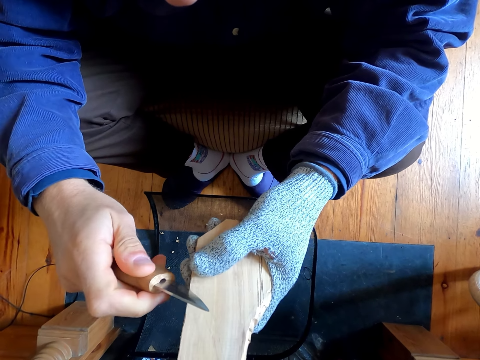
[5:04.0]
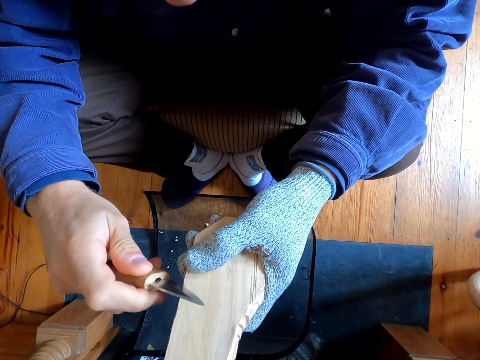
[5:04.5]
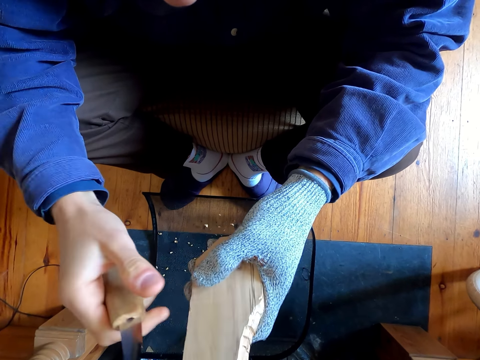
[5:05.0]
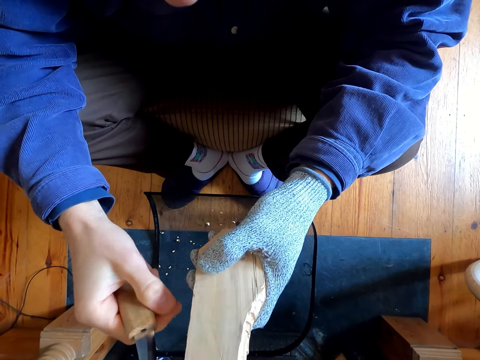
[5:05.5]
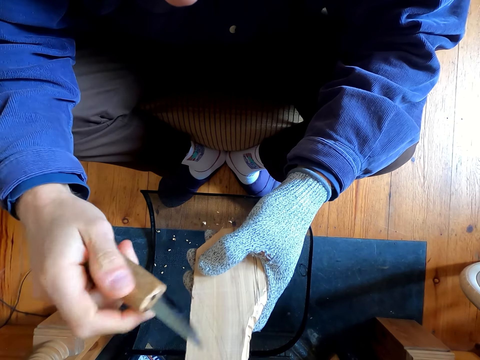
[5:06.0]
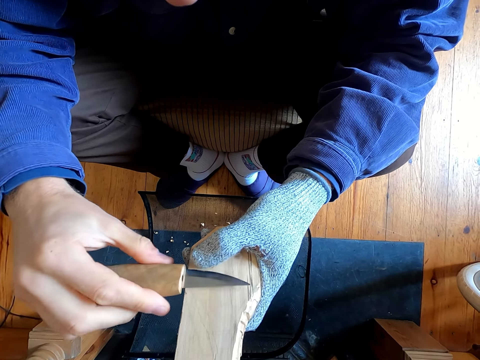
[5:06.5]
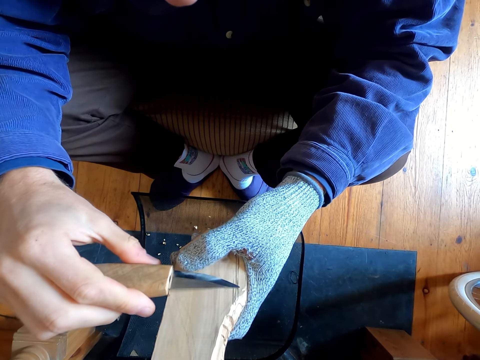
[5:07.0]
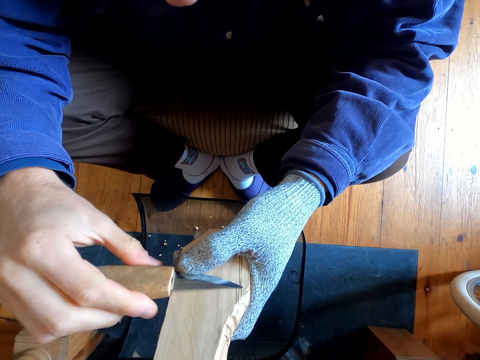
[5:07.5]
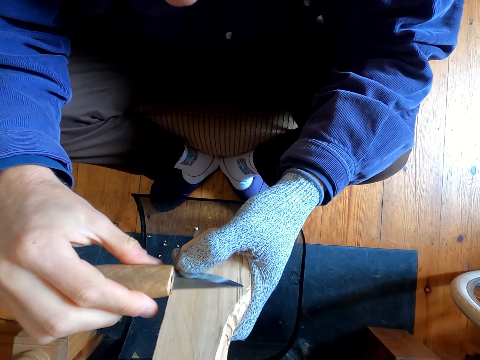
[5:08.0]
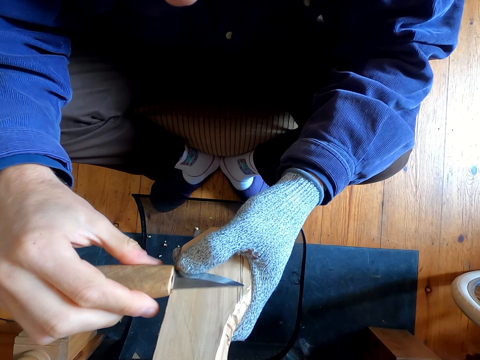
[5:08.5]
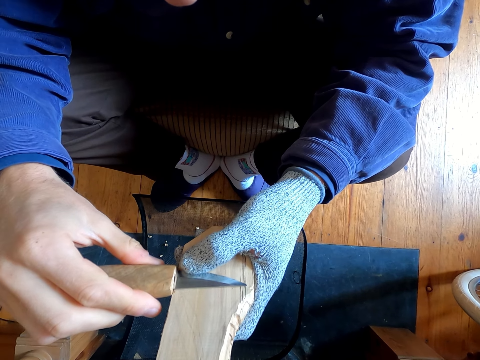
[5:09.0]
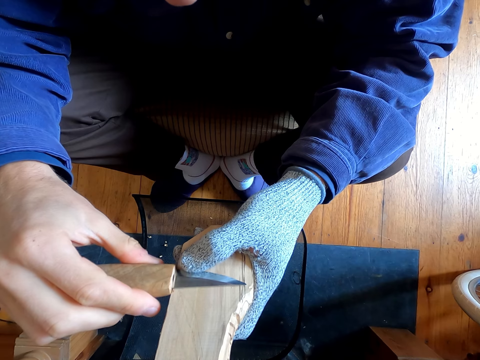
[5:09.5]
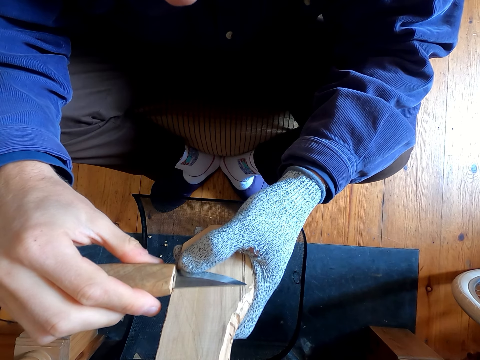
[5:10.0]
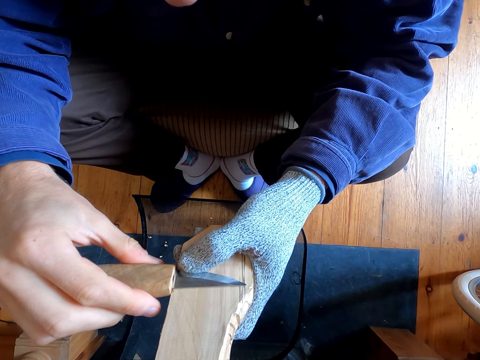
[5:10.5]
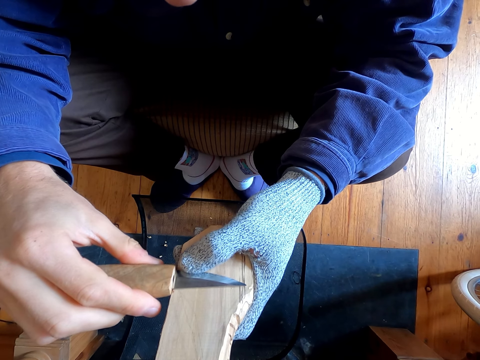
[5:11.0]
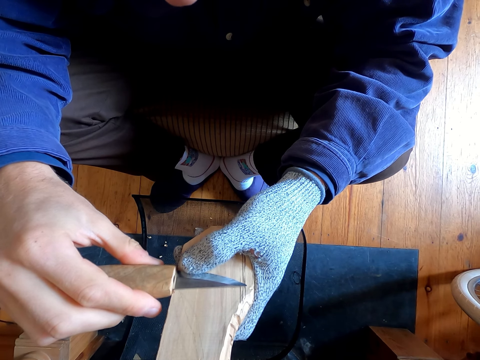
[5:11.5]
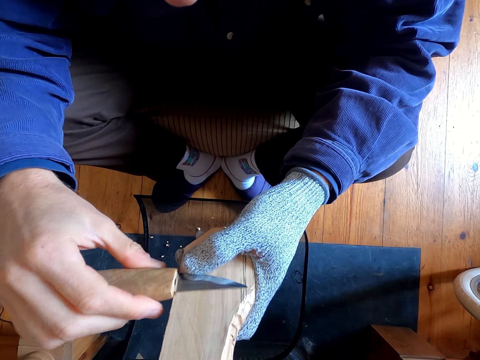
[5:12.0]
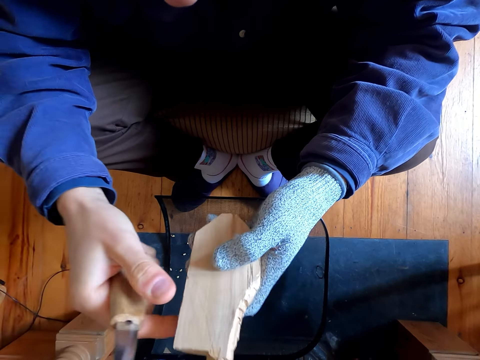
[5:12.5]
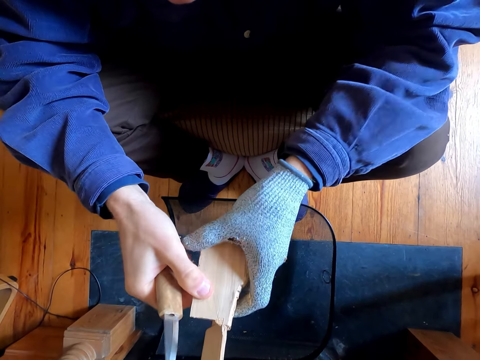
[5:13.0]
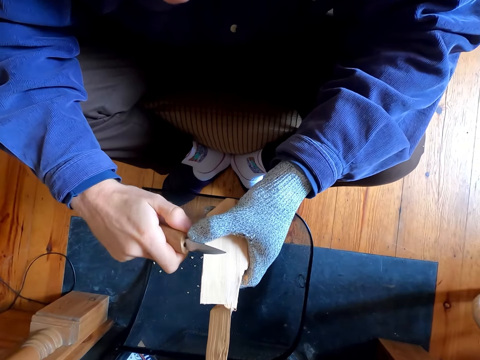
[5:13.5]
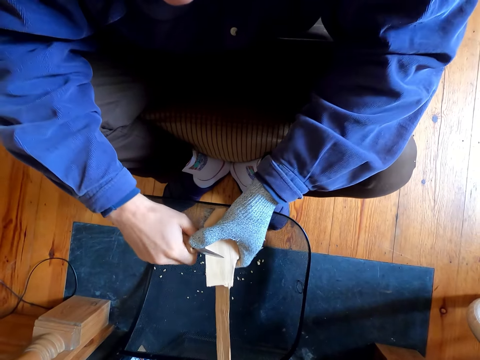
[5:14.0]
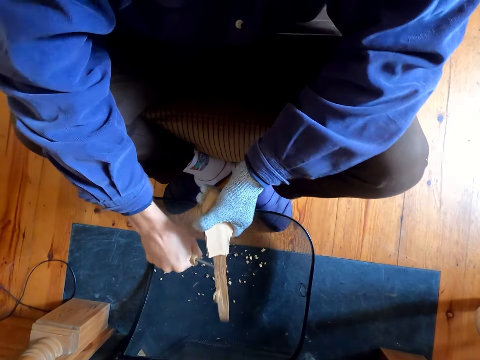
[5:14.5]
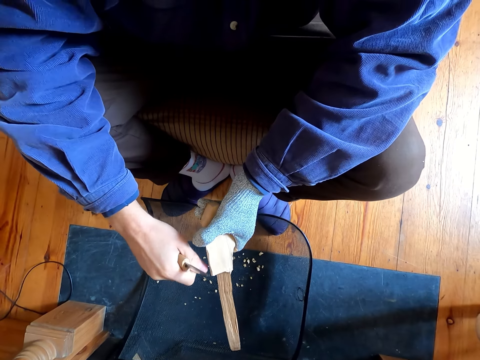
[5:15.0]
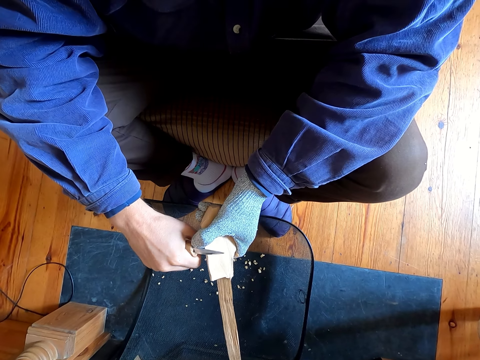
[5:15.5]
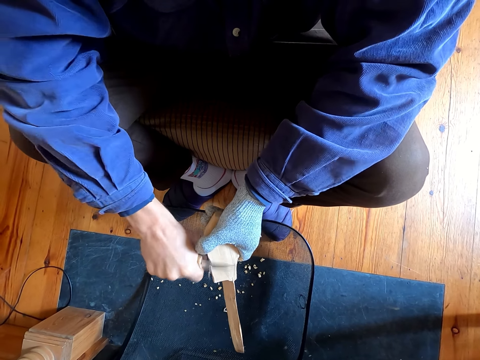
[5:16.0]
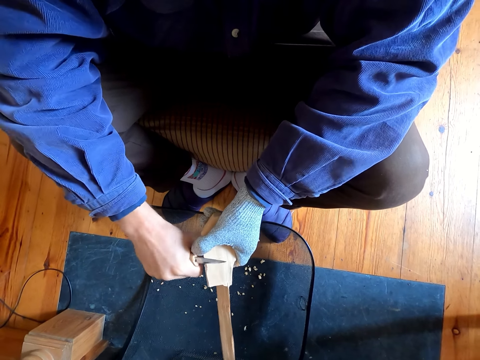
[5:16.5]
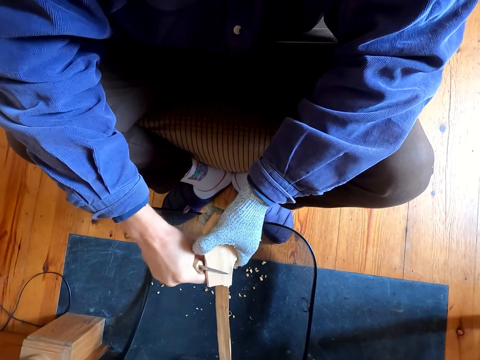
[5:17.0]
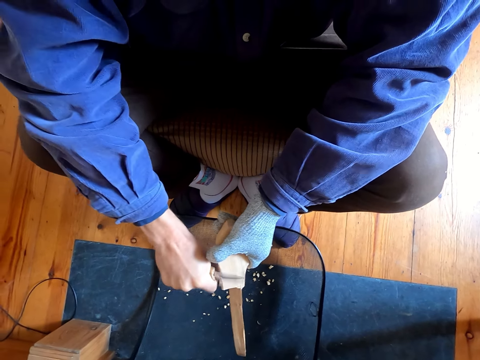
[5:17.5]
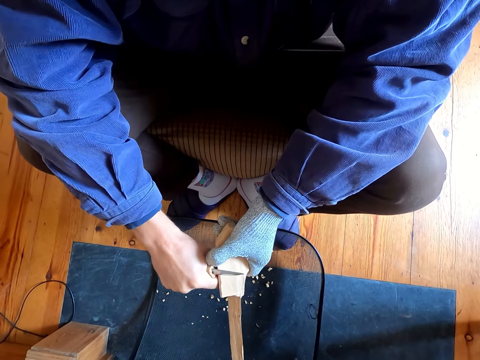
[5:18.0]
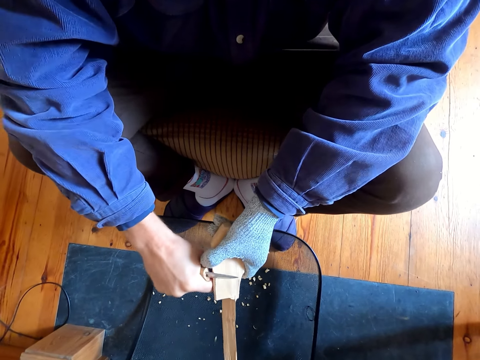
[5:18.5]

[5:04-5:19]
The camera wearer stares at the wood and knife in his hands. He removes the outer layer of the wood with the knife.

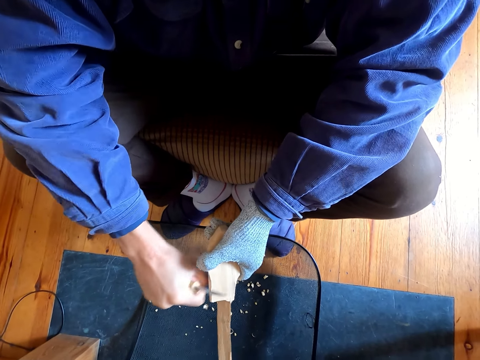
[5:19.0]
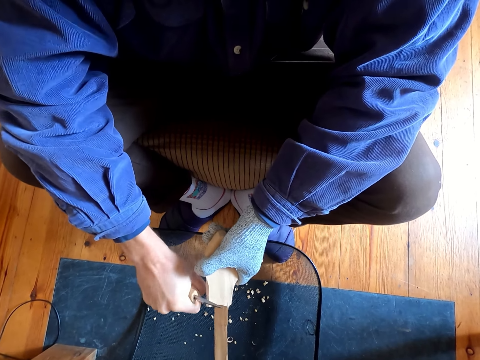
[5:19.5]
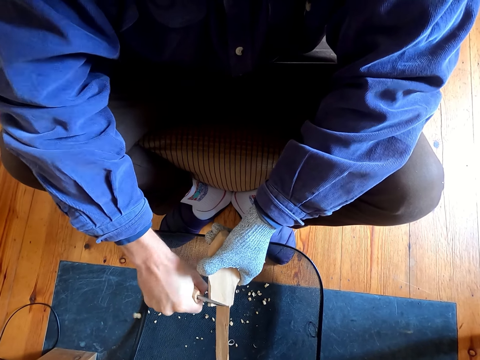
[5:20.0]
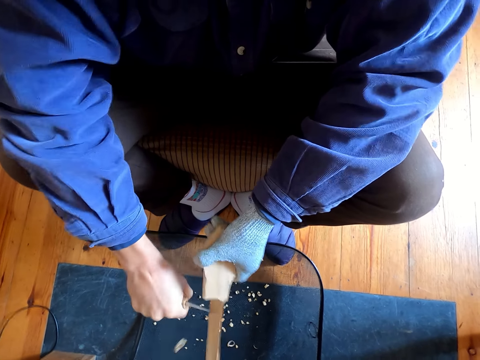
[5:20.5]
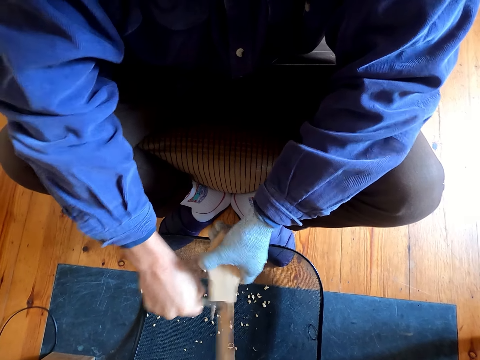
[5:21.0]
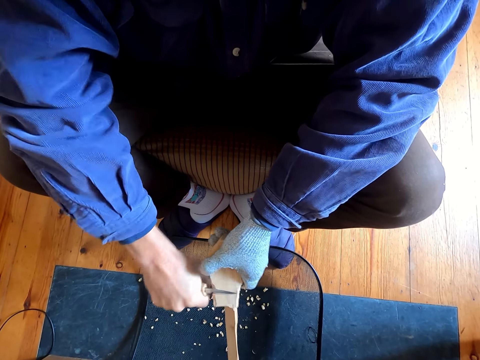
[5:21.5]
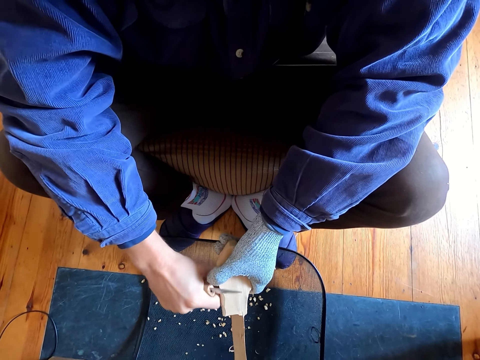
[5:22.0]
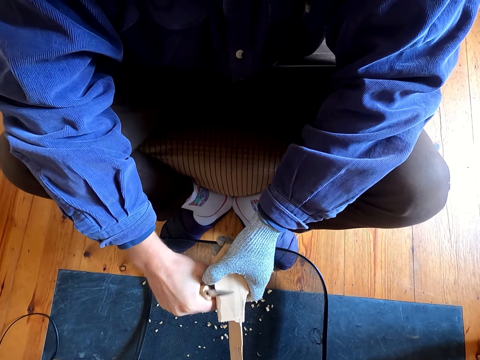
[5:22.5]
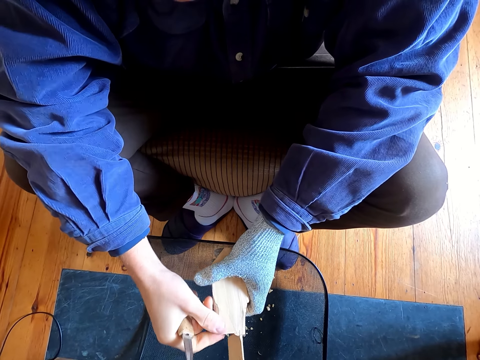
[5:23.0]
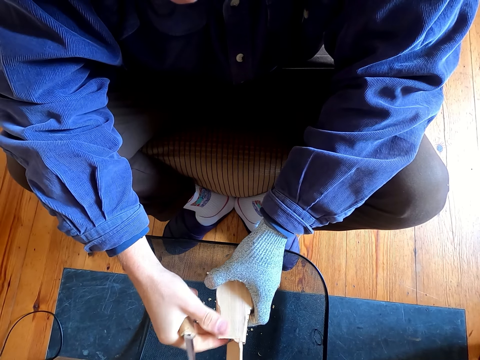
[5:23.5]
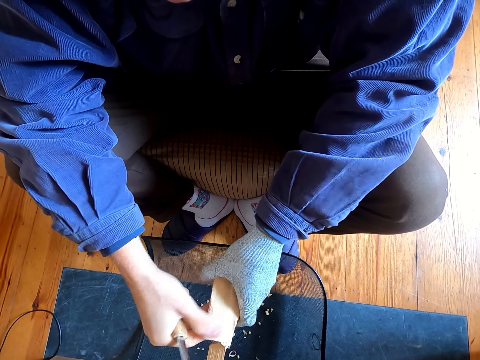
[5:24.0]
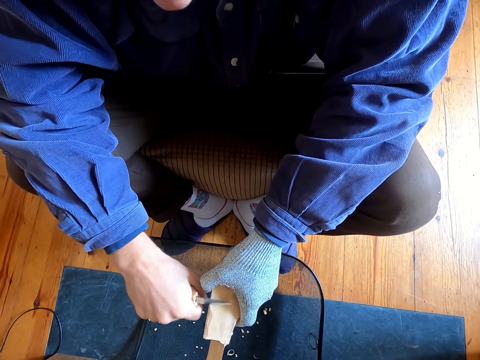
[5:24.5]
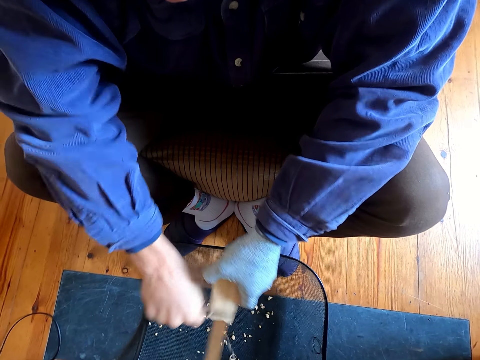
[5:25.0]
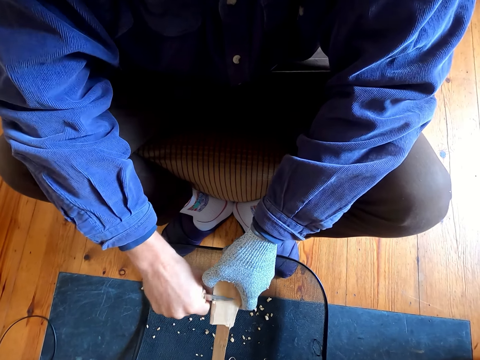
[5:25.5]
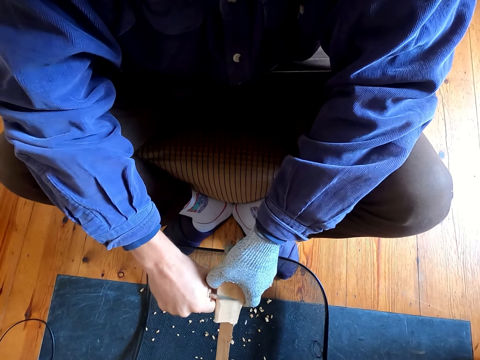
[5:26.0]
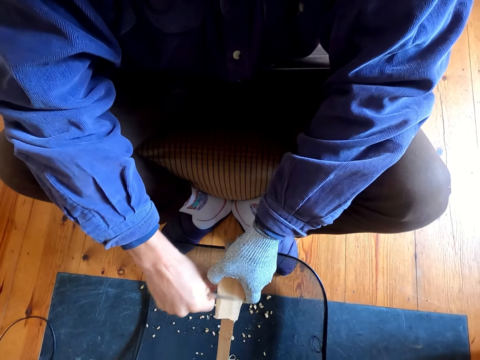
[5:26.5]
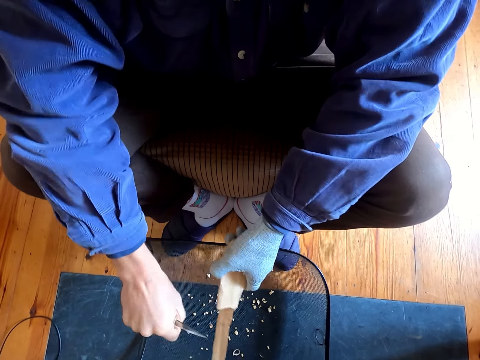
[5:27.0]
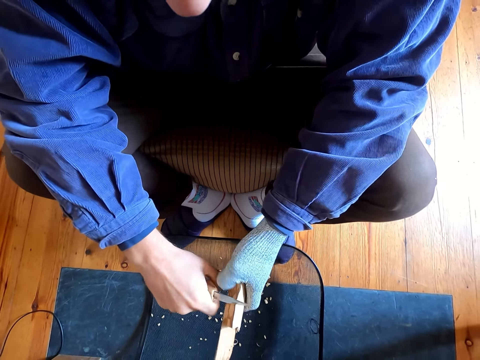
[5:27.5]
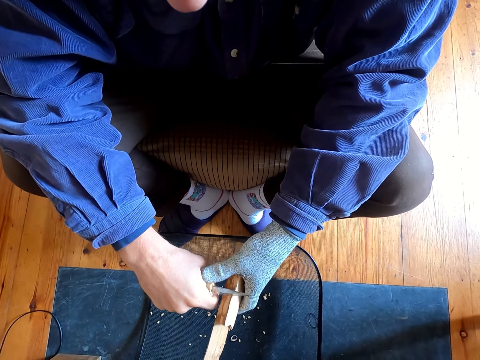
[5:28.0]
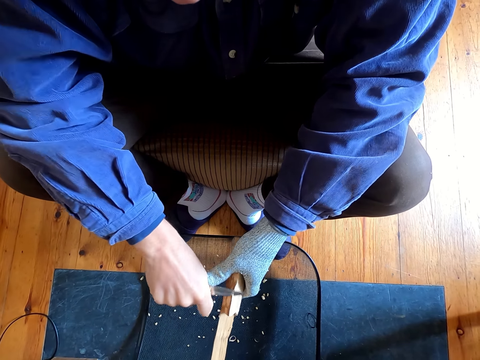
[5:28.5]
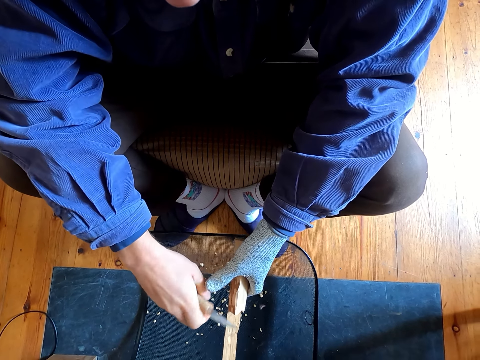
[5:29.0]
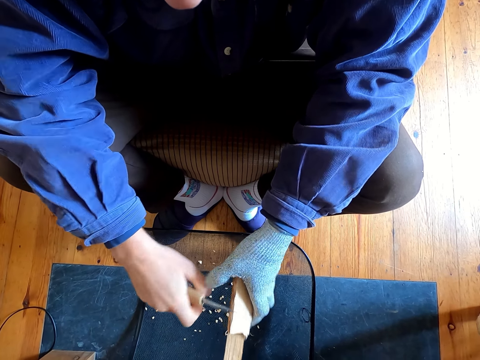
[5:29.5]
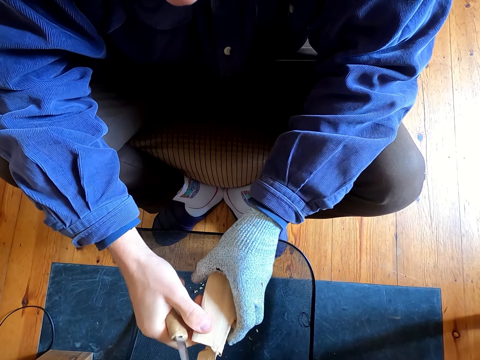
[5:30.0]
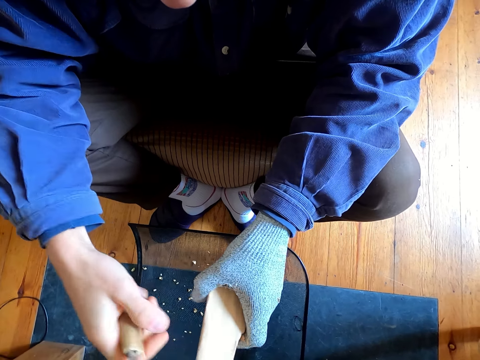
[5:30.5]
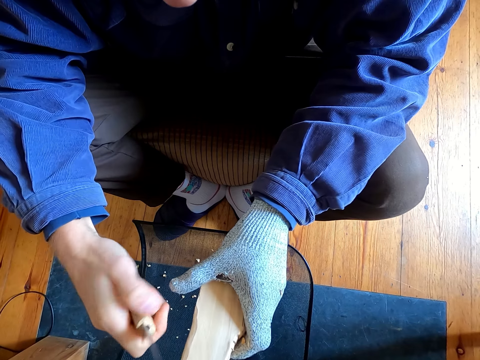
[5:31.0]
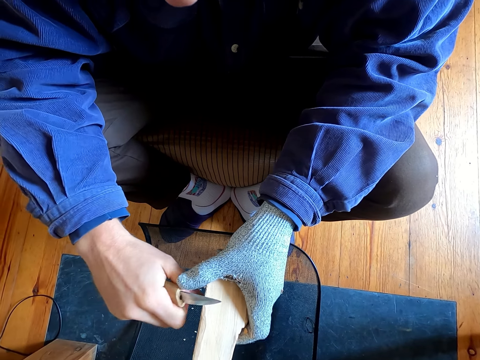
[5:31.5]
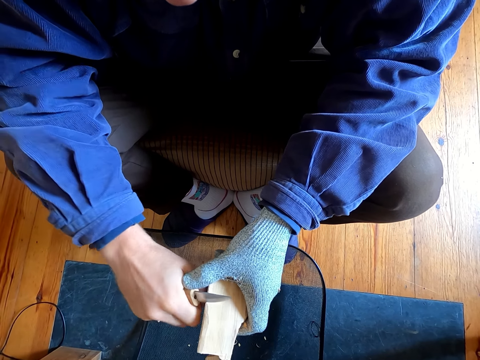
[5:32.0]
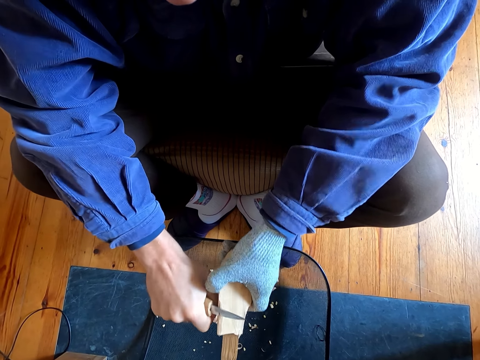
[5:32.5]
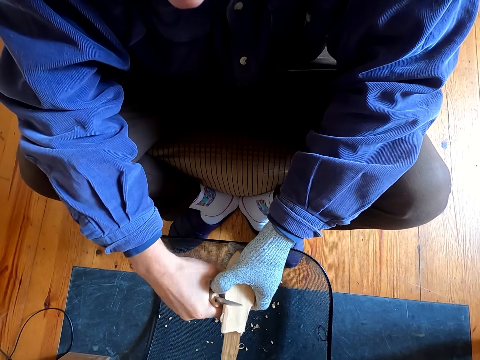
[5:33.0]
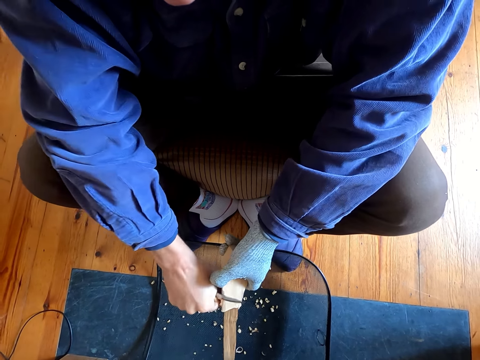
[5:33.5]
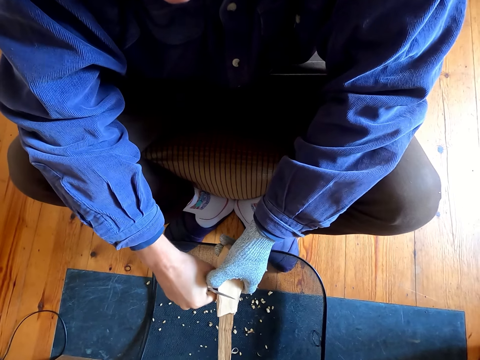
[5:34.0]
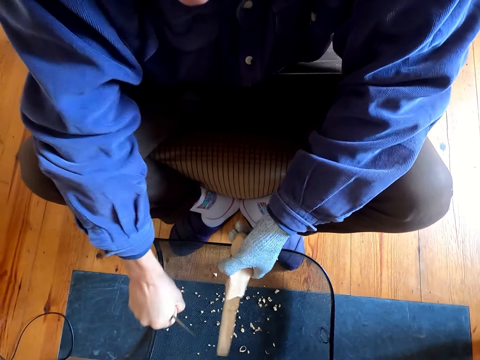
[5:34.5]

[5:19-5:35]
The camera wearer cuts the wood with a knife.
